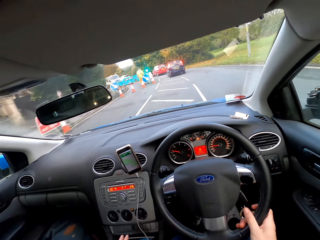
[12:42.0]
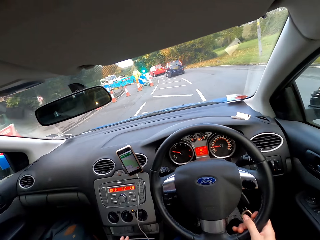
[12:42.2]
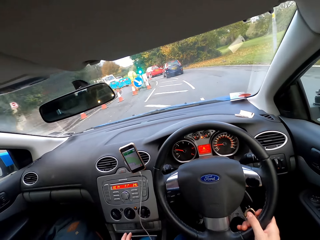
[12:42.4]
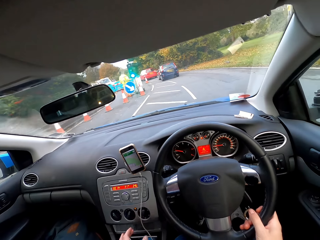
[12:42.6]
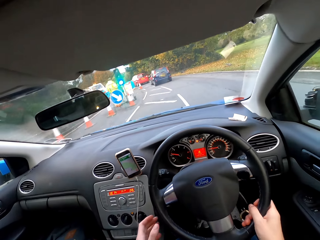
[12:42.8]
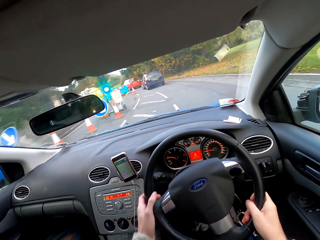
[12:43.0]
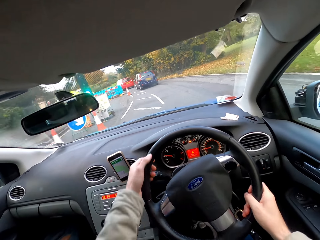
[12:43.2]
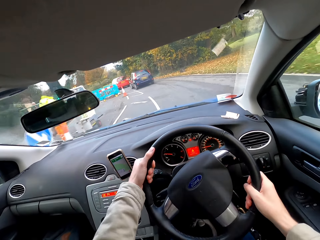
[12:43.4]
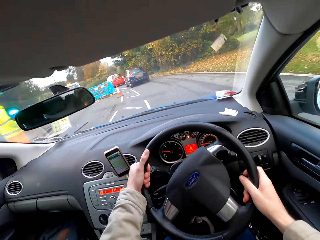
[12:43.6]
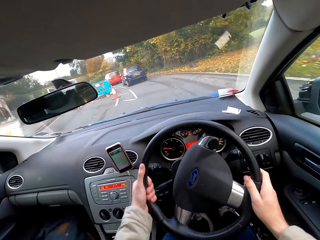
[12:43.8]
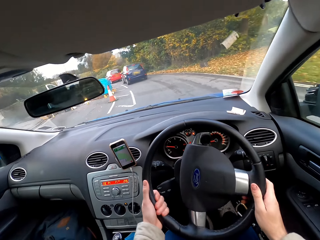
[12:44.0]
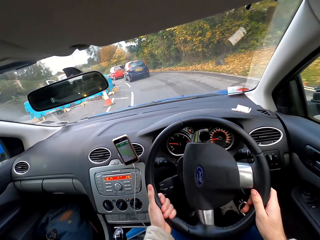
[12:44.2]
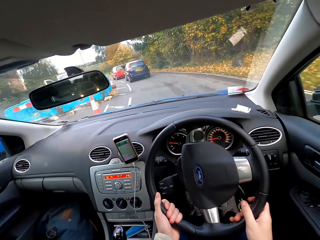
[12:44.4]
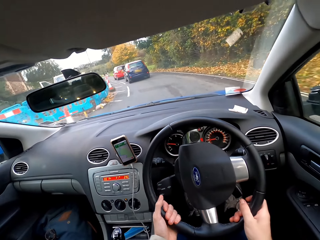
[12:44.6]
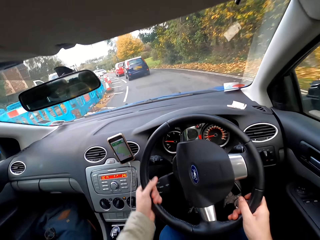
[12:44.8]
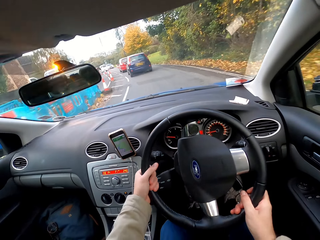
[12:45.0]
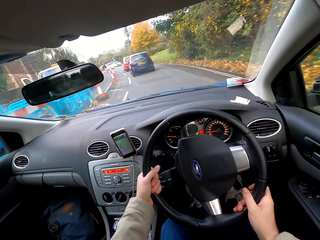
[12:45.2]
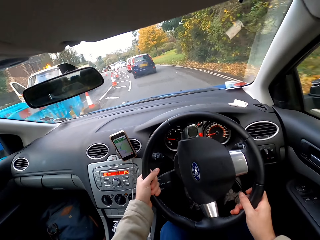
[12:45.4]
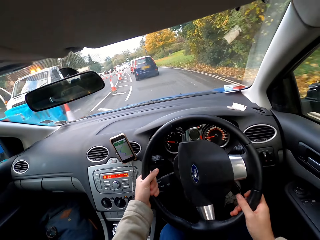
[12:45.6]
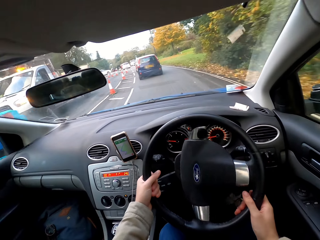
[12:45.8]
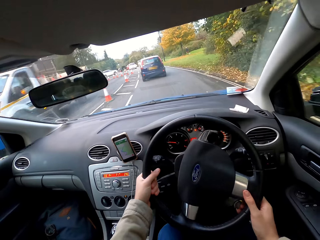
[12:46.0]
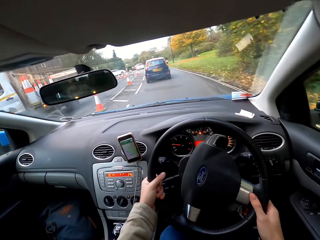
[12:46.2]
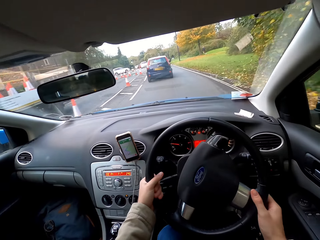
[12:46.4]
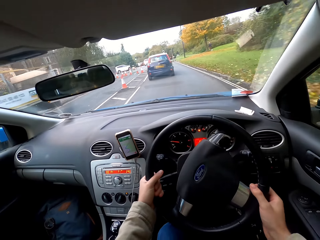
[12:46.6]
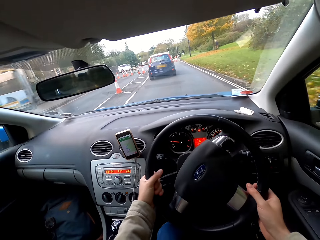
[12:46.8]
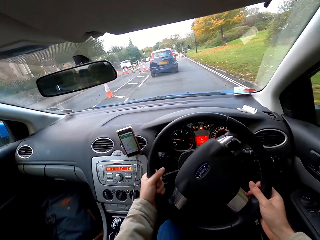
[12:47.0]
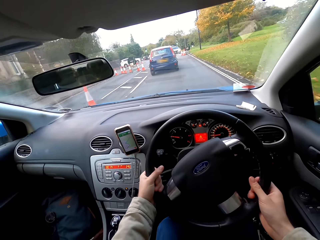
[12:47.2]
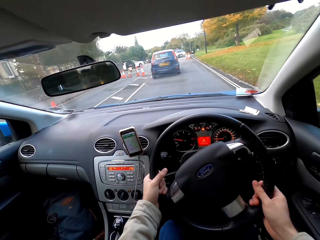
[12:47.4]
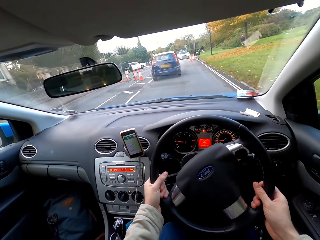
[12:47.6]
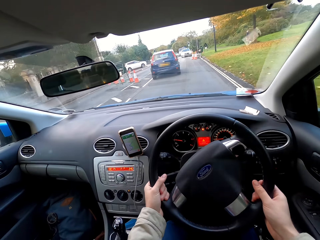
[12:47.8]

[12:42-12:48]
The camera wearer drives the car with the steering wheel in his hands.

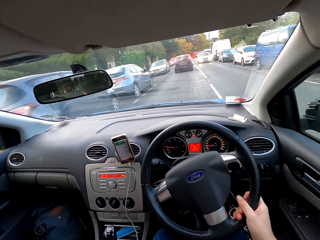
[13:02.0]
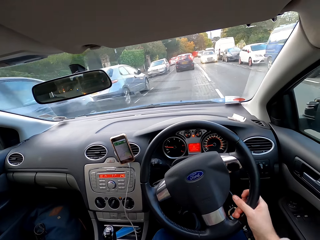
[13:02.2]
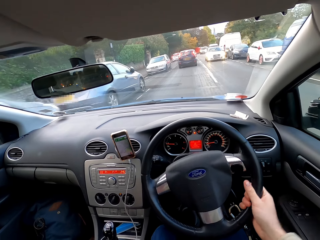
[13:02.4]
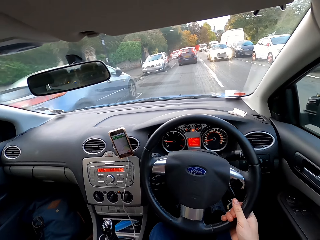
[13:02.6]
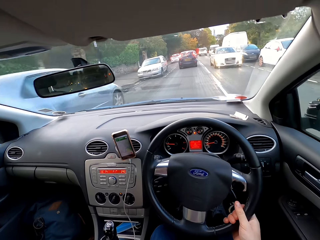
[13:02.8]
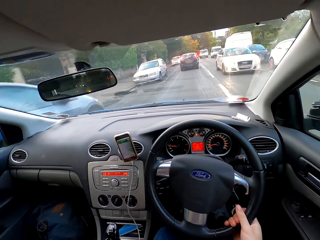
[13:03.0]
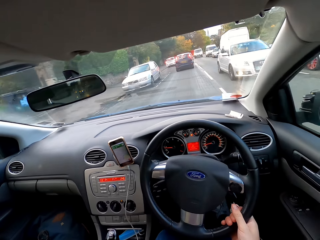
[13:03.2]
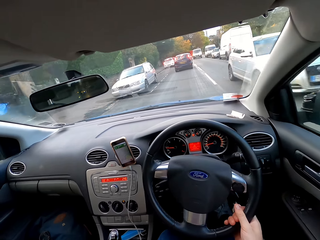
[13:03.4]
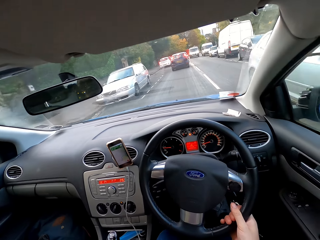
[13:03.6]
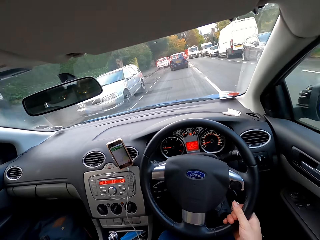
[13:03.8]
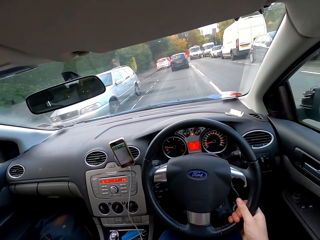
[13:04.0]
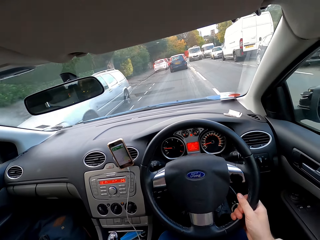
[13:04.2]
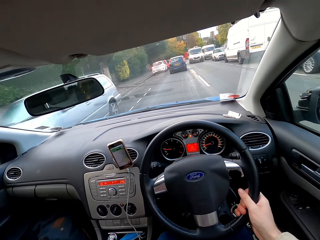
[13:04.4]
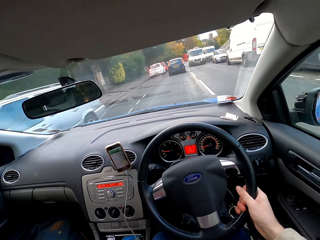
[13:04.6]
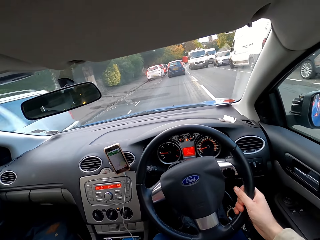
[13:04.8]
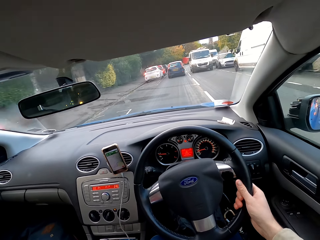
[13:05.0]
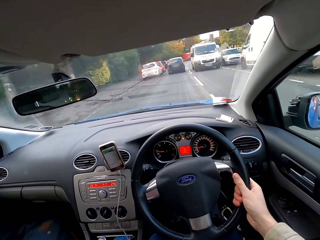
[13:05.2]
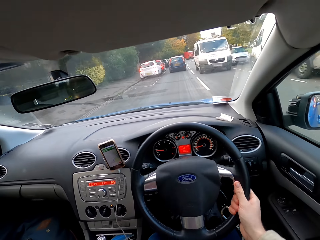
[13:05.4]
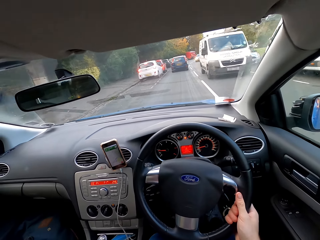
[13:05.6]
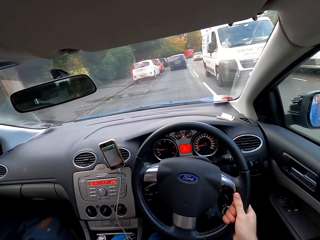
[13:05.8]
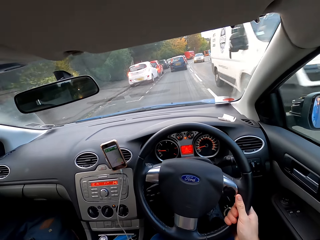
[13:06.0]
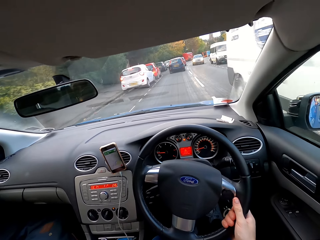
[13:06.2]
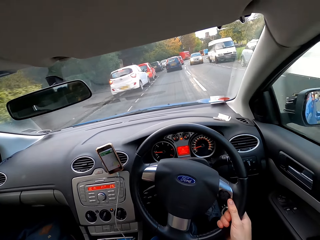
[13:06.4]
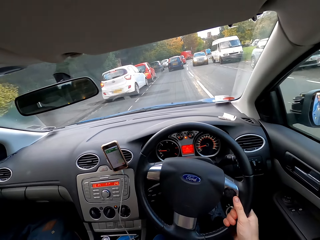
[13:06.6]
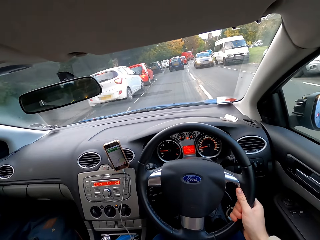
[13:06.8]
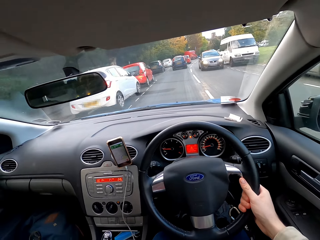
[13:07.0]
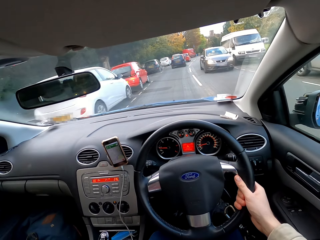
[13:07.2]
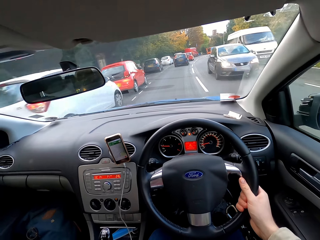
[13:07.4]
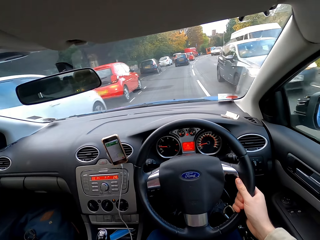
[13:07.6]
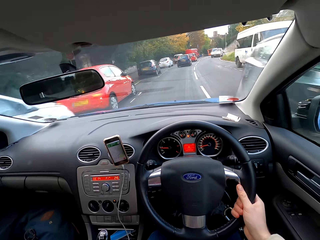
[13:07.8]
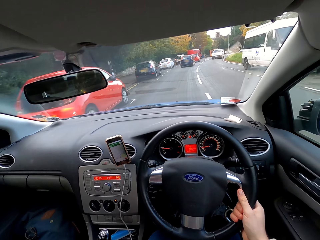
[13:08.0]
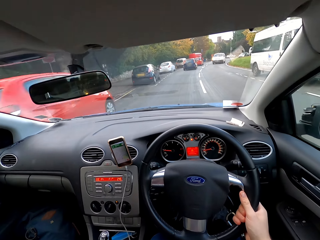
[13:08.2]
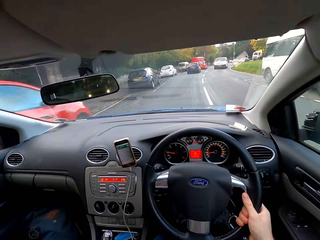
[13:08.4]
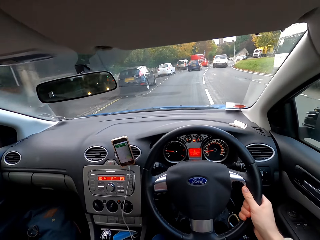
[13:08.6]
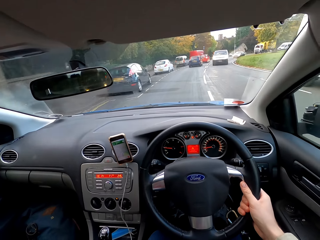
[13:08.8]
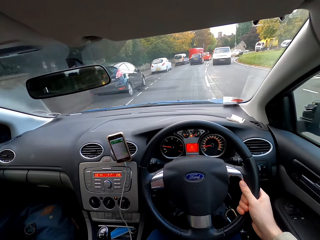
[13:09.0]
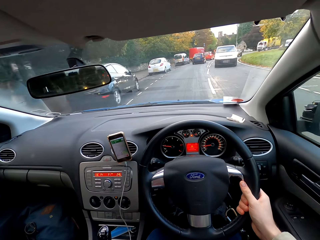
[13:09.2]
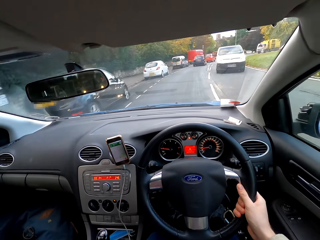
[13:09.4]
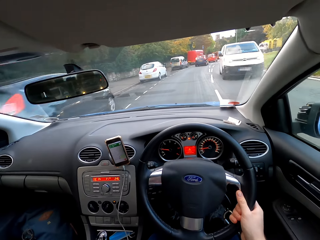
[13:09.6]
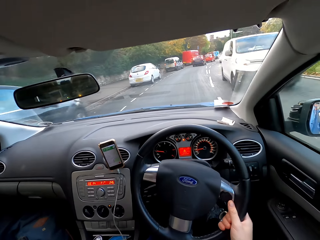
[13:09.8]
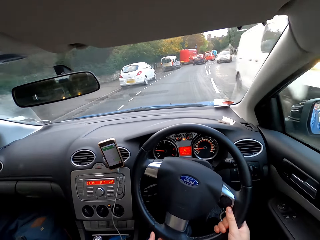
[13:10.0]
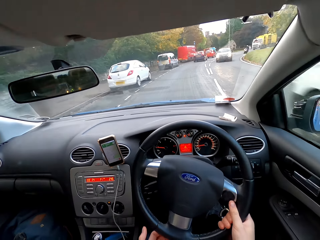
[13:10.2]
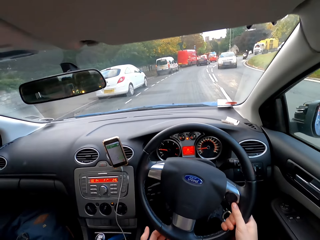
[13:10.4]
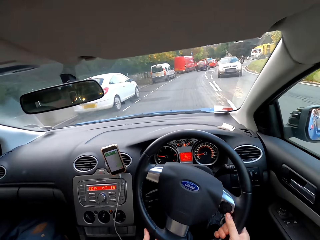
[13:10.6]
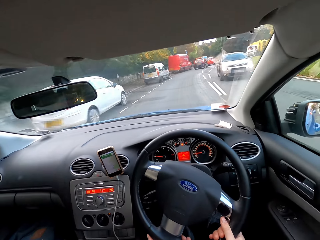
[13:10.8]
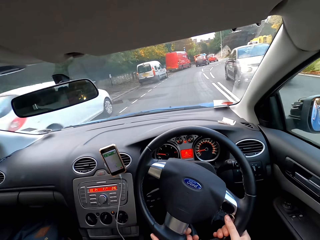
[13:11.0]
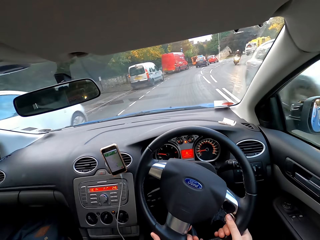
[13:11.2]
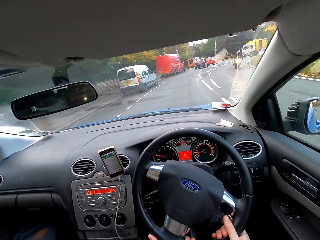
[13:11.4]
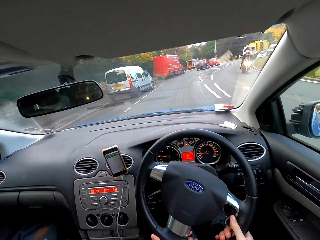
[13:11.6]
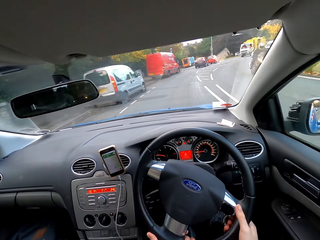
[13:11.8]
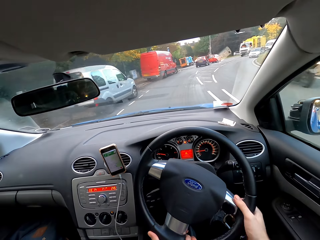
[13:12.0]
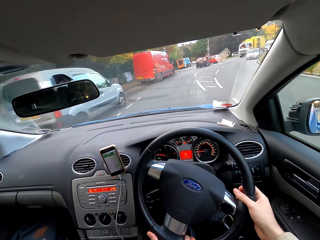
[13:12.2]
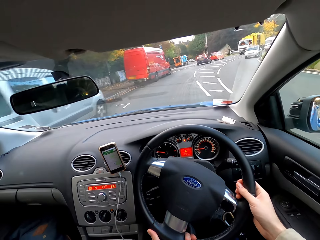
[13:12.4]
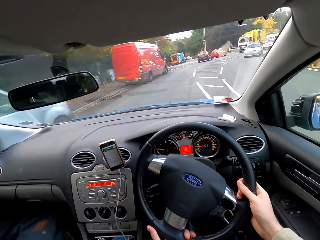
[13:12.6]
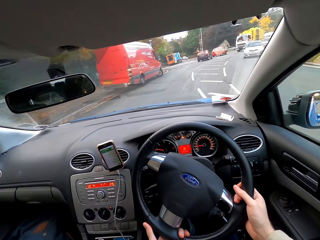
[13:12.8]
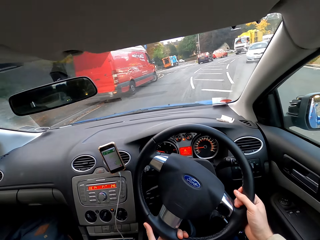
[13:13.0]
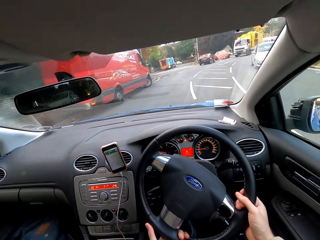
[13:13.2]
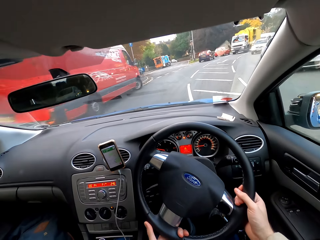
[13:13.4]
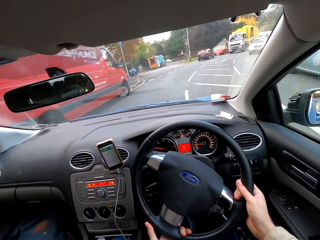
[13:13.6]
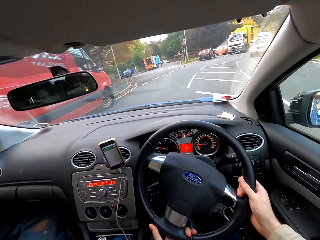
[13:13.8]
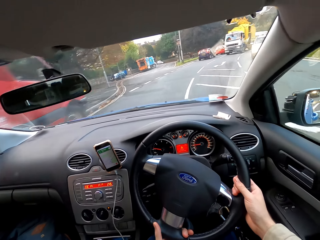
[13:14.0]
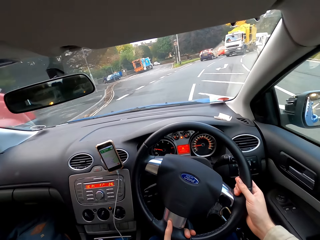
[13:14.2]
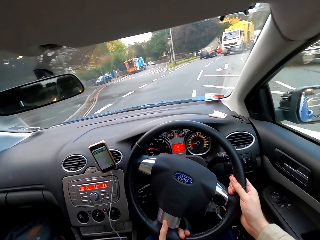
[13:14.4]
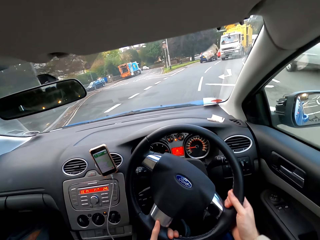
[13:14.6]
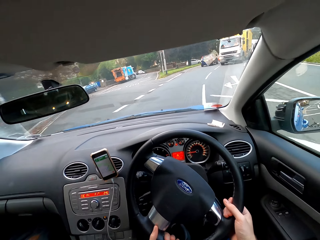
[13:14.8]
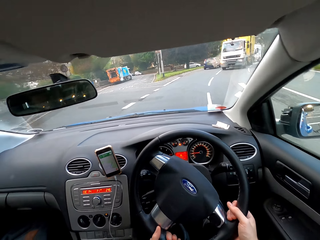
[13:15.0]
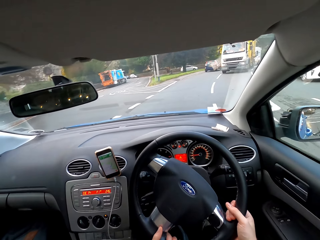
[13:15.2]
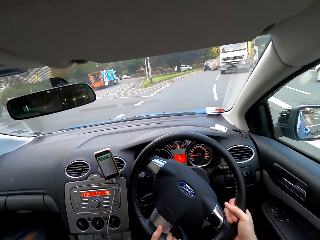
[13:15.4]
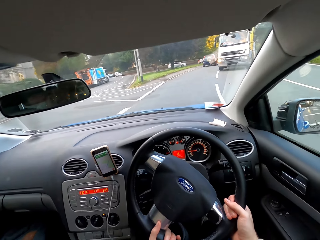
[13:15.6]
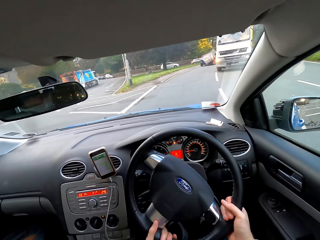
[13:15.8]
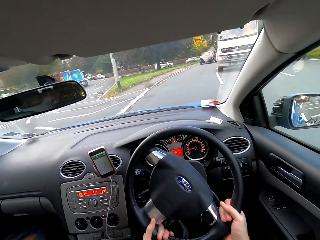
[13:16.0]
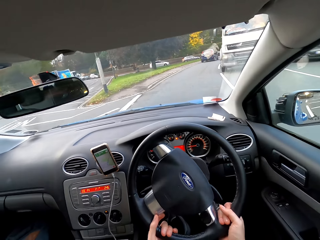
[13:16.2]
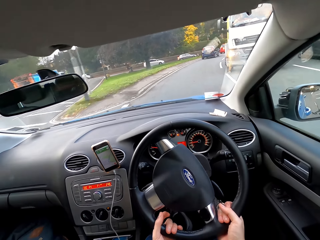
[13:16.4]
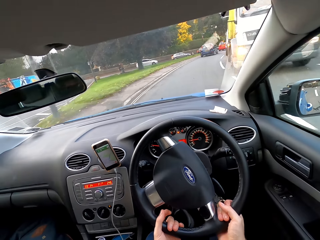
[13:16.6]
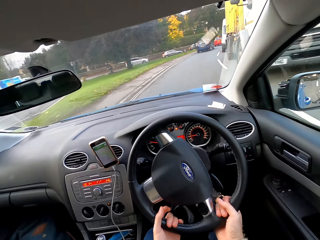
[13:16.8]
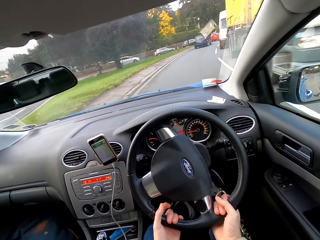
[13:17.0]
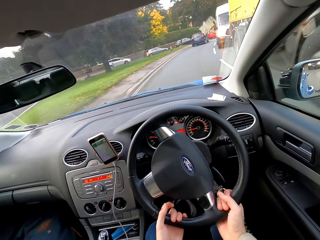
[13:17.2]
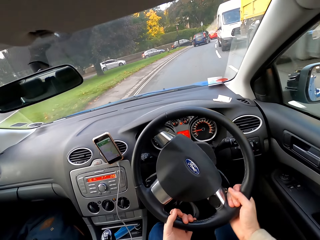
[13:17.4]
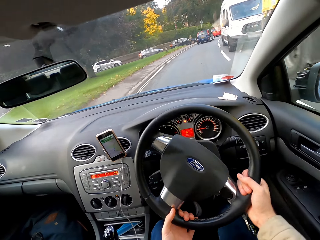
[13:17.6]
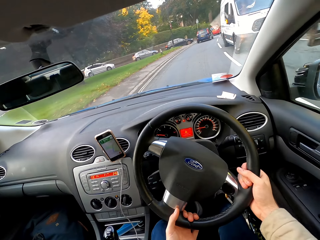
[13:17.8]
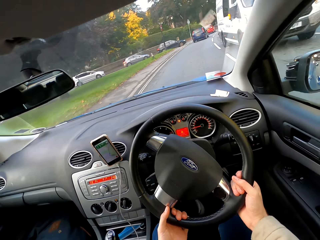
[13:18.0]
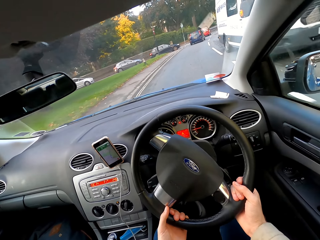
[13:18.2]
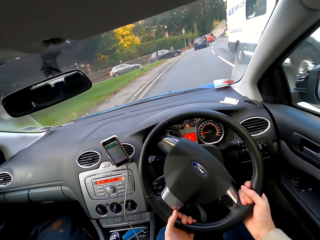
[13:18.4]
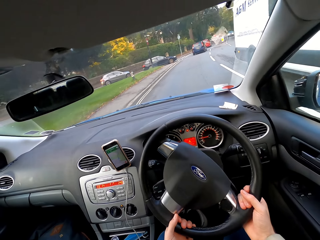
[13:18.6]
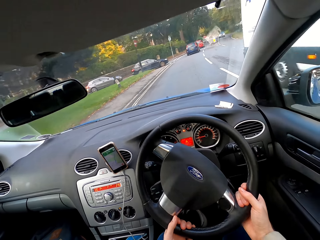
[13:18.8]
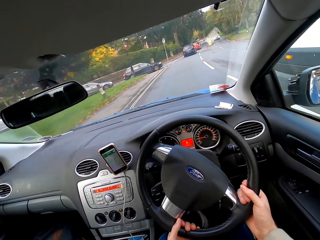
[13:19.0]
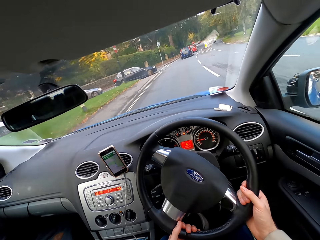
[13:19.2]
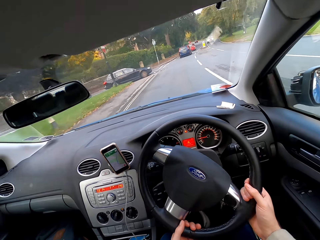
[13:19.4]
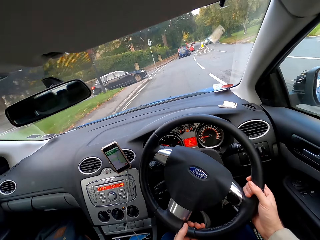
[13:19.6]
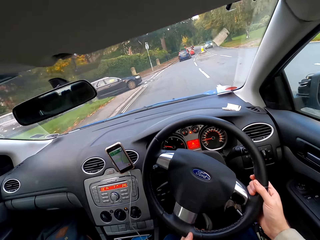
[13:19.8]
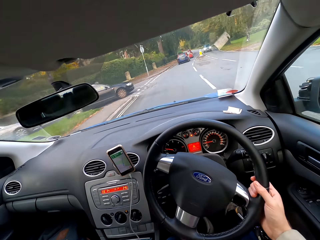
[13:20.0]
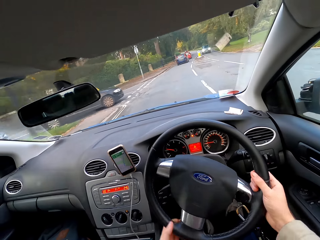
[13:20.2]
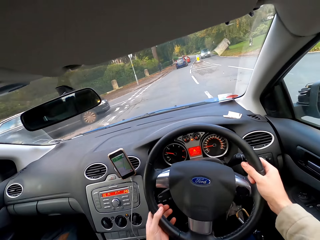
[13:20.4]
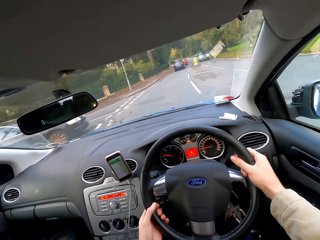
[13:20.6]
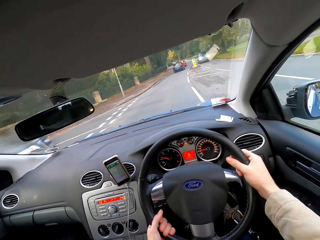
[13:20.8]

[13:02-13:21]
A white car drives past the camera wearer. A white minivan drives past them. A black car drives past them. A white minivan drives past them. A gray car drives past them. A man on a motorcycle drives past them. A gray car drives past them repeatedly. A black car drives past them. A truck drives past them. A white minivan drives past them.
